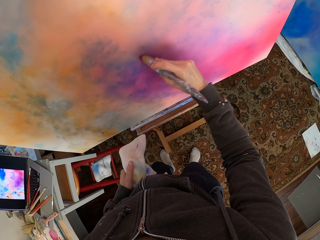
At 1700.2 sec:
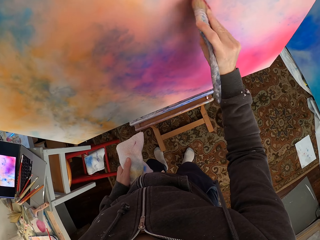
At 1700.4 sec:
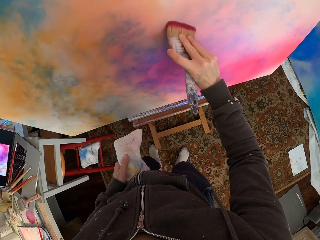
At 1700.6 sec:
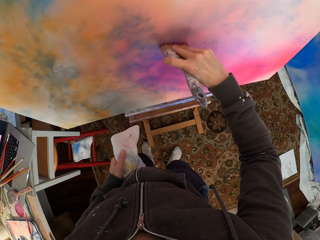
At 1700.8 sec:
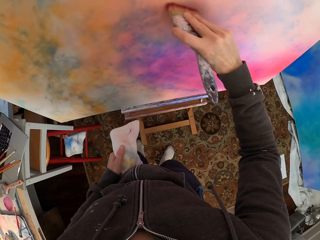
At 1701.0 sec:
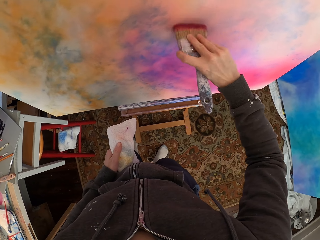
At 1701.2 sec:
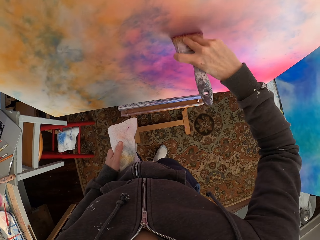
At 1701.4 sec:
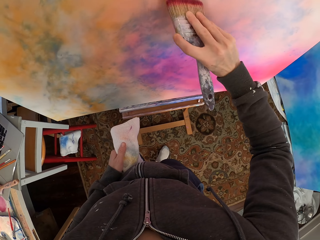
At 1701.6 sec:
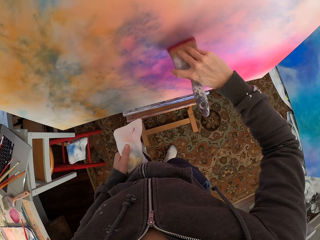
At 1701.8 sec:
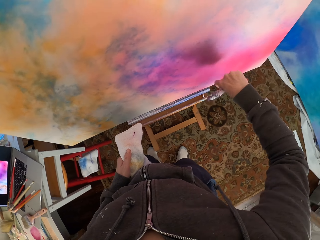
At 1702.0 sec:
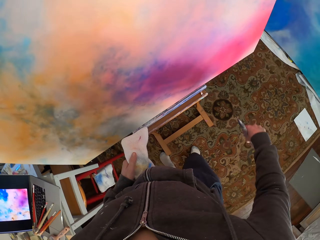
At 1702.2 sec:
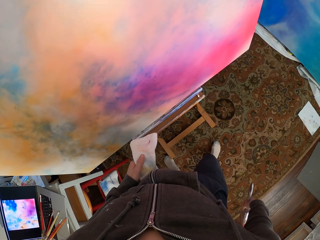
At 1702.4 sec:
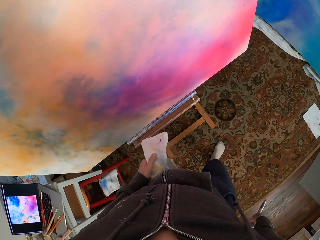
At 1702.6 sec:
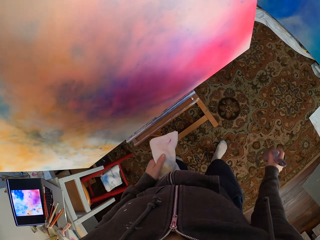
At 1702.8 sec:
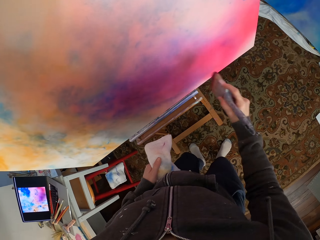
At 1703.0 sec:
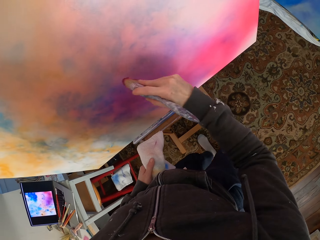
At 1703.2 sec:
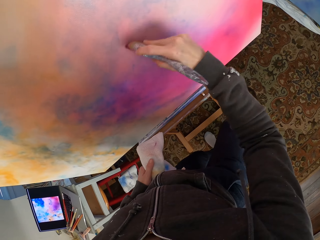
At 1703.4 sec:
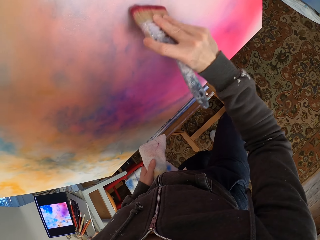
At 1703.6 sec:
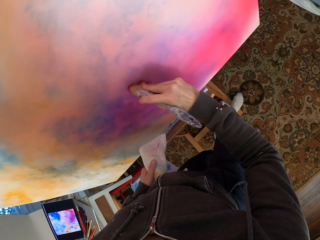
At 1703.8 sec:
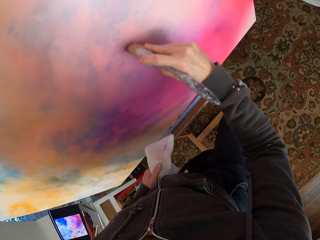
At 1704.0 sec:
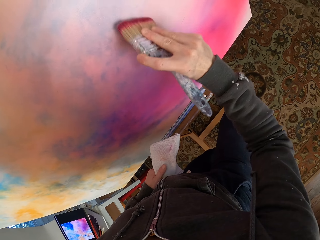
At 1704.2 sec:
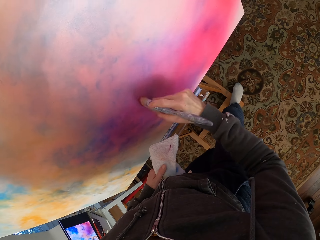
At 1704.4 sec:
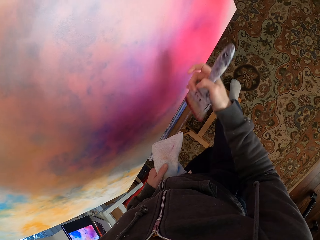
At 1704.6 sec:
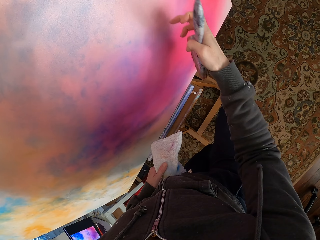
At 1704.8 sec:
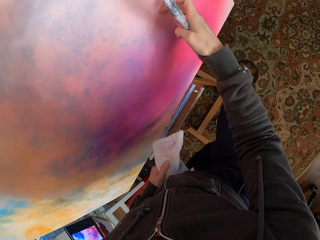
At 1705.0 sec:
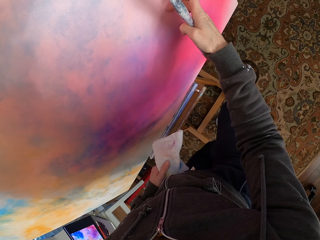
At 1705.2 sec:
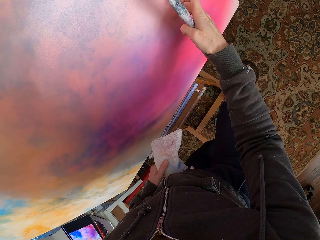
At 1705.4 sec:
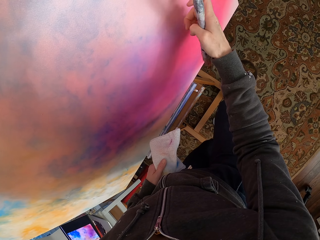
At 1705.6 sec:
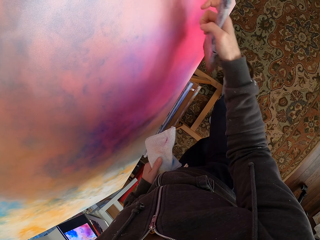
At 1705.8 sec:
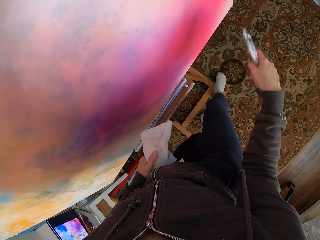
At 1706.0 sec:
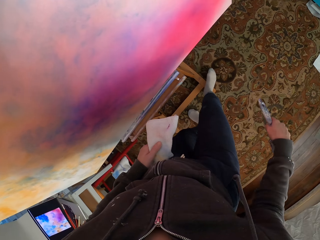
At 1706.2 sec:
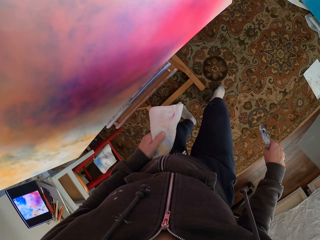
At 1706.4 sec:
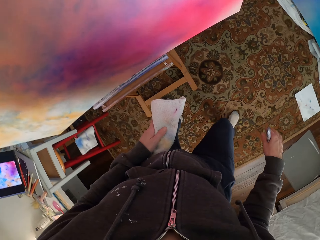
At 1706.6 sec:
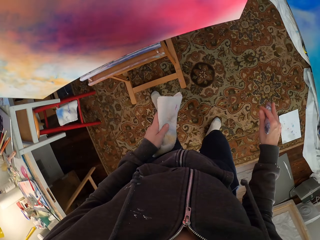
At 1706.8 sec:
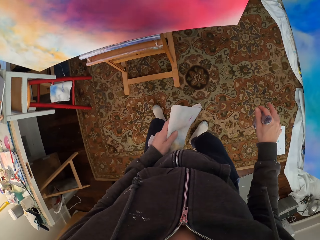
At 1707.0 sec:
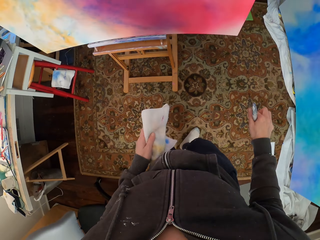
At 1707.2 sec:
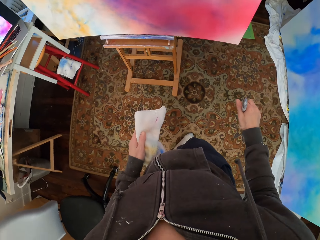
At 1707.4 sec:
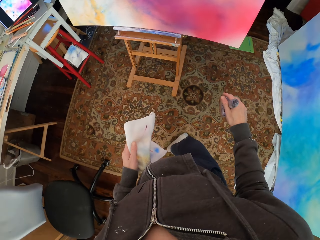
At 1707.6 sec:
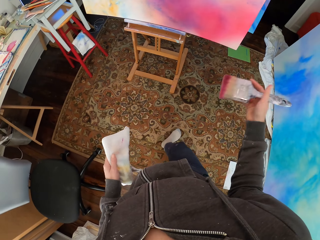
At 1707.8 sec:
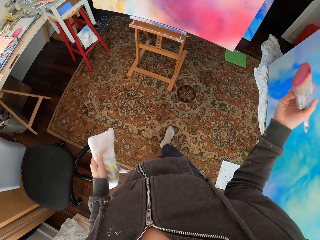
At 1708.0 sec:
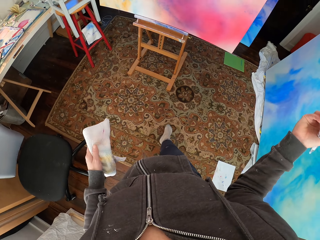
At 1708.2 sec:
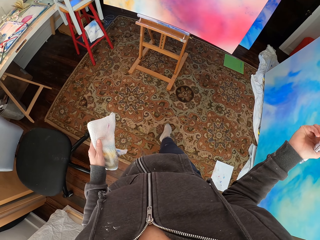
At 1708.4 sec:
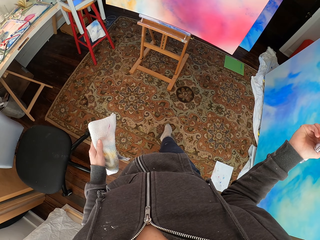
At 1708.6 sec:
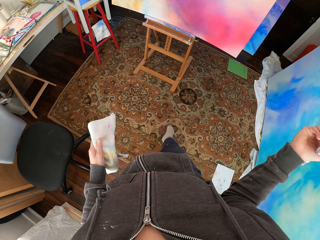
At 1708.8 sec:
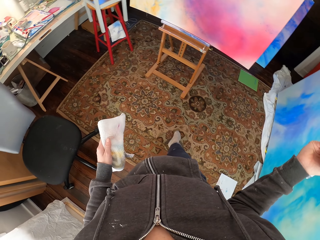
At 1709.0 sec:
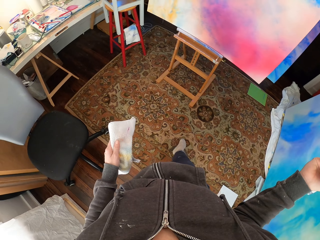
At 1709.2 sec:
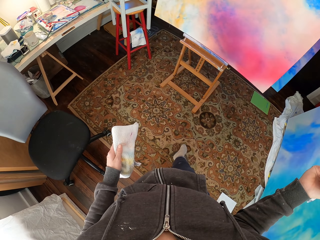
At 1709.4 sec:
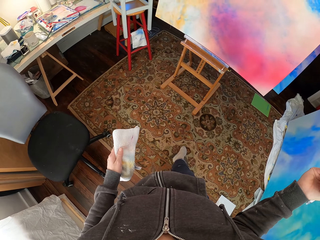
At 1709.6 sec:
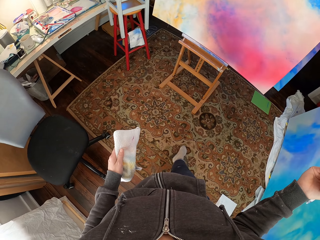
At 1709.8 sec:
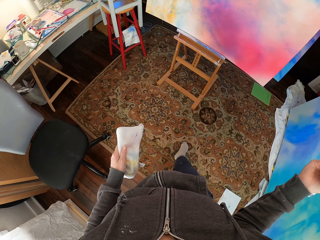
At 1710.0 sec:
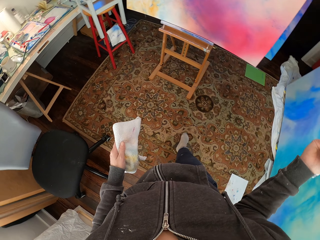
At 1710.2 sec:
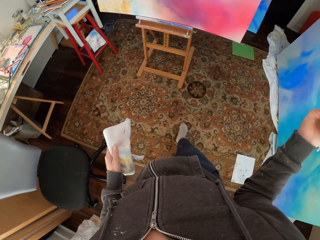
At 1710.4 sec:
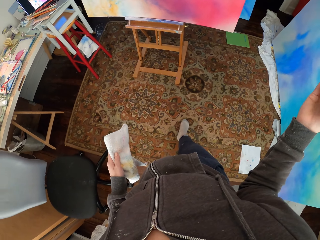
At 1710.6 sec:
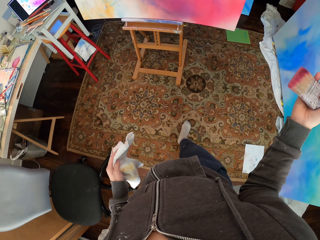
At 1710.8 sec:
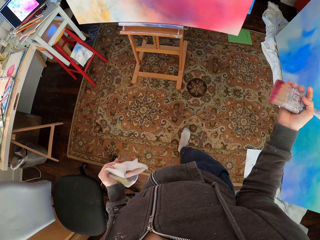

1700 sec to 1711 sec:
The camera wearer moves beside the canvas. They paint the canvas. They remove something on the canvas. They look around. They move from the canvas. They look at the canvas.

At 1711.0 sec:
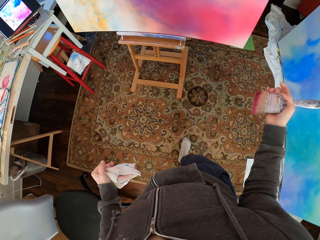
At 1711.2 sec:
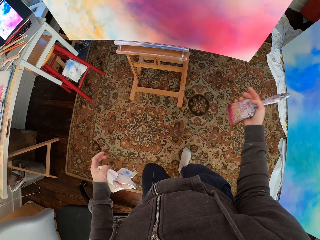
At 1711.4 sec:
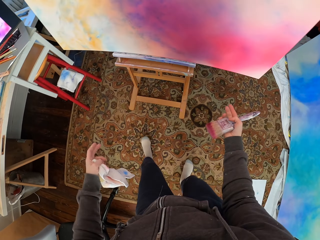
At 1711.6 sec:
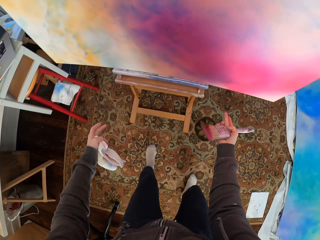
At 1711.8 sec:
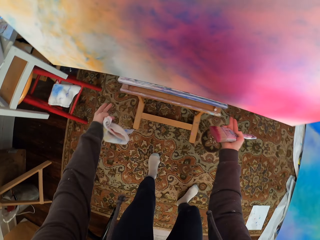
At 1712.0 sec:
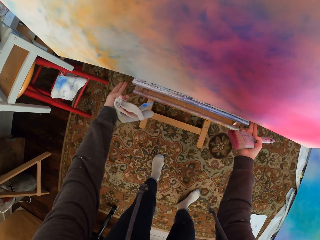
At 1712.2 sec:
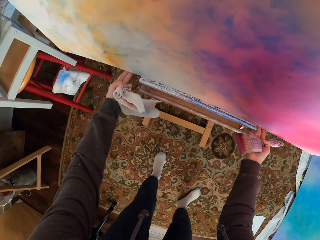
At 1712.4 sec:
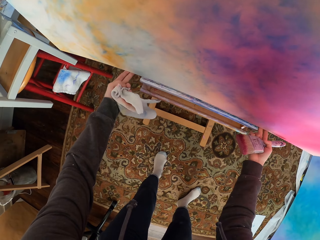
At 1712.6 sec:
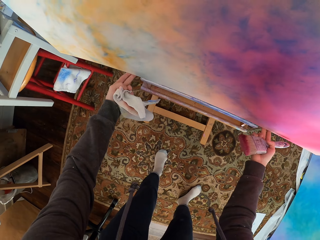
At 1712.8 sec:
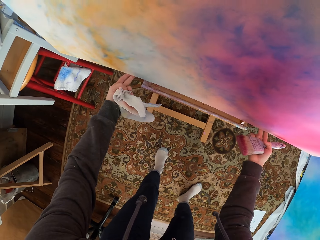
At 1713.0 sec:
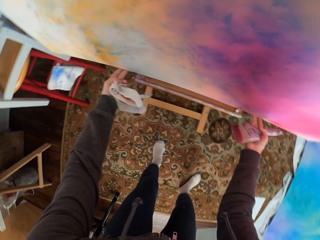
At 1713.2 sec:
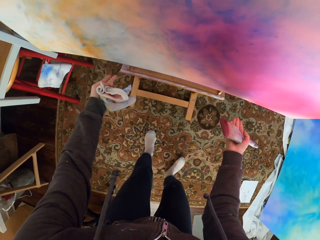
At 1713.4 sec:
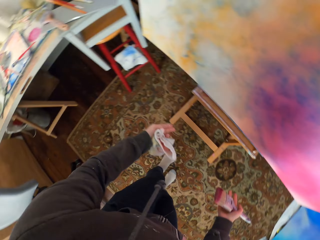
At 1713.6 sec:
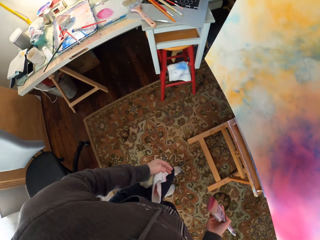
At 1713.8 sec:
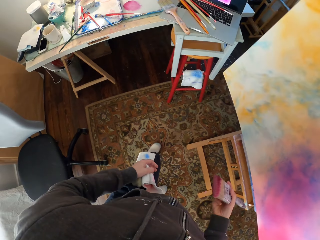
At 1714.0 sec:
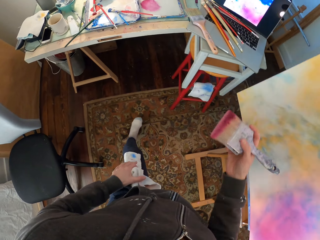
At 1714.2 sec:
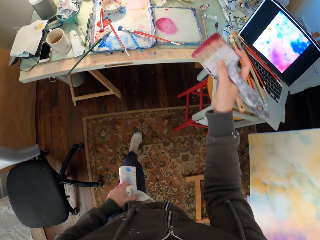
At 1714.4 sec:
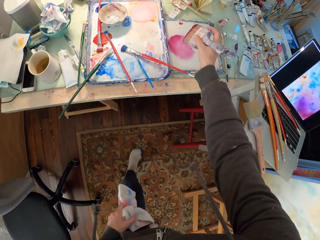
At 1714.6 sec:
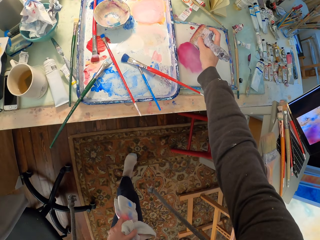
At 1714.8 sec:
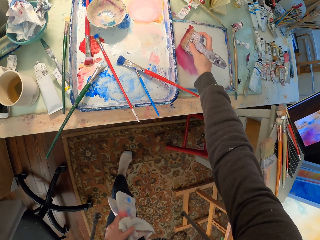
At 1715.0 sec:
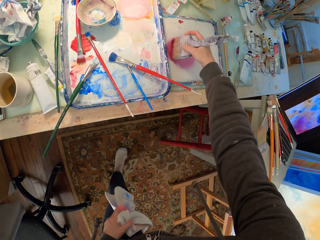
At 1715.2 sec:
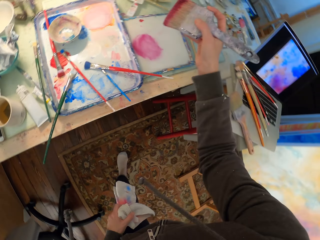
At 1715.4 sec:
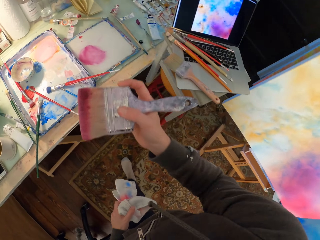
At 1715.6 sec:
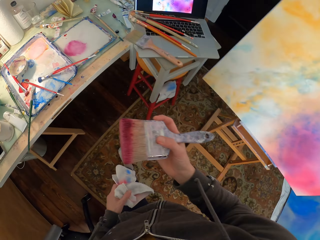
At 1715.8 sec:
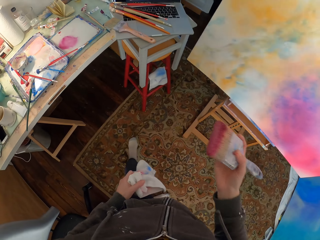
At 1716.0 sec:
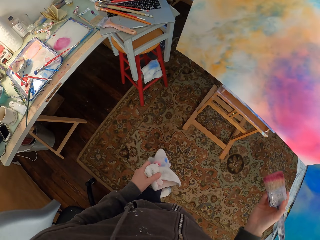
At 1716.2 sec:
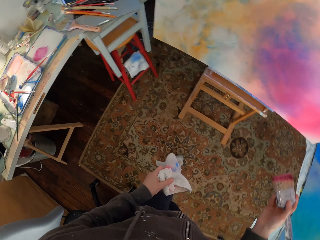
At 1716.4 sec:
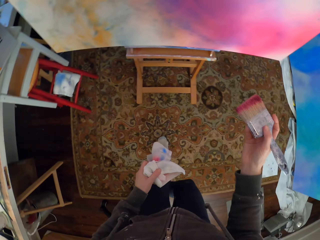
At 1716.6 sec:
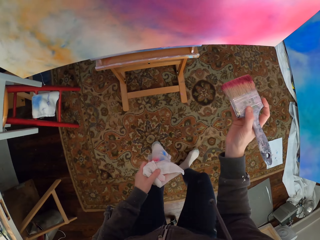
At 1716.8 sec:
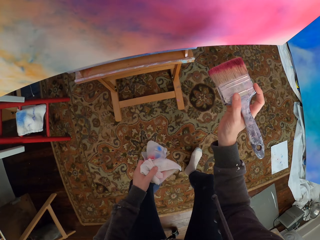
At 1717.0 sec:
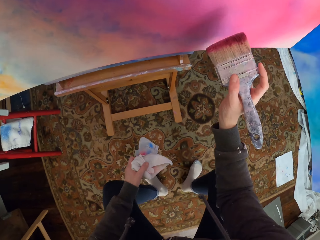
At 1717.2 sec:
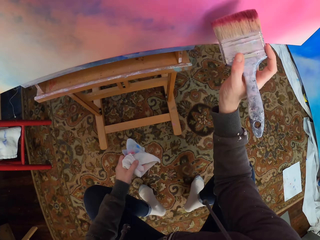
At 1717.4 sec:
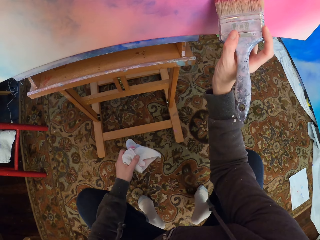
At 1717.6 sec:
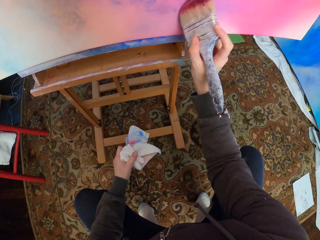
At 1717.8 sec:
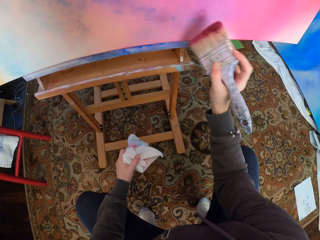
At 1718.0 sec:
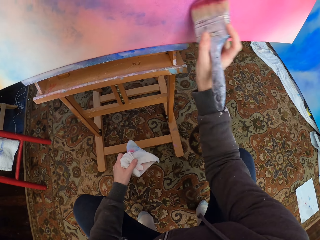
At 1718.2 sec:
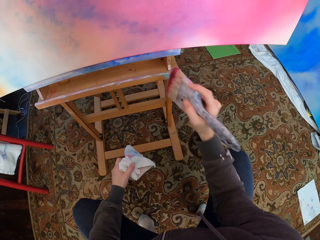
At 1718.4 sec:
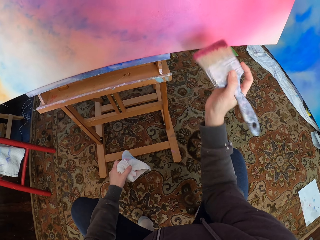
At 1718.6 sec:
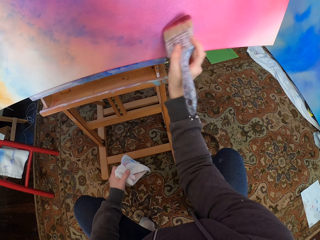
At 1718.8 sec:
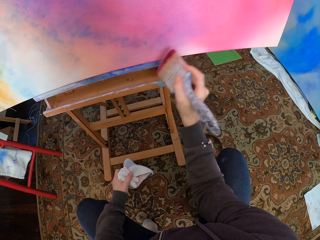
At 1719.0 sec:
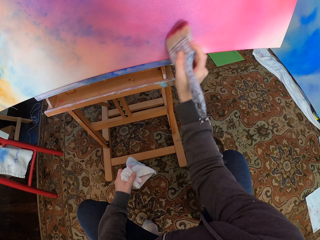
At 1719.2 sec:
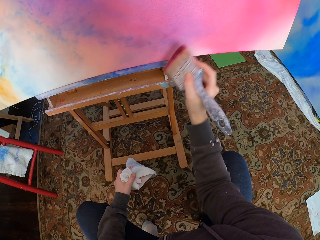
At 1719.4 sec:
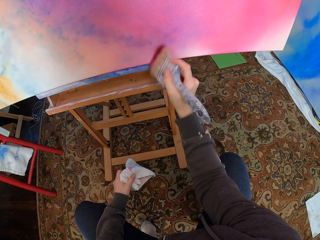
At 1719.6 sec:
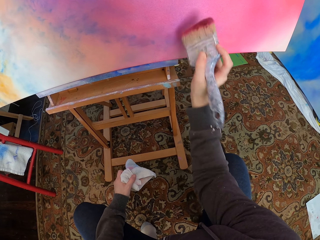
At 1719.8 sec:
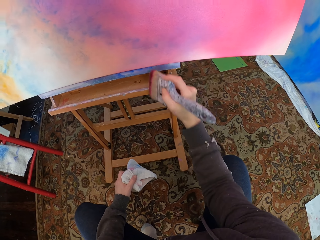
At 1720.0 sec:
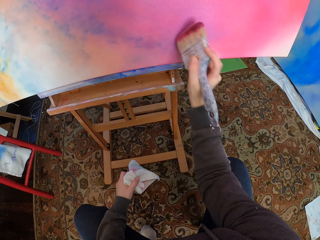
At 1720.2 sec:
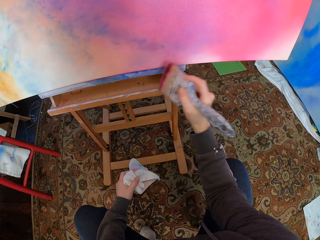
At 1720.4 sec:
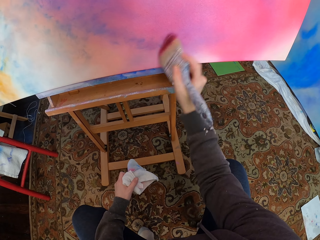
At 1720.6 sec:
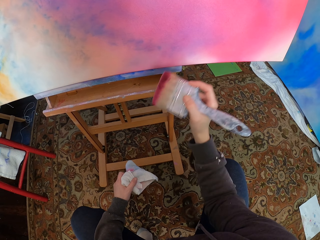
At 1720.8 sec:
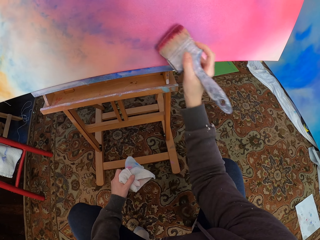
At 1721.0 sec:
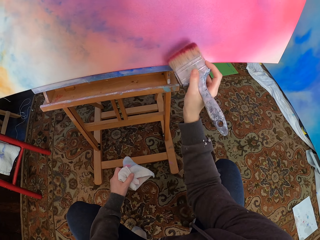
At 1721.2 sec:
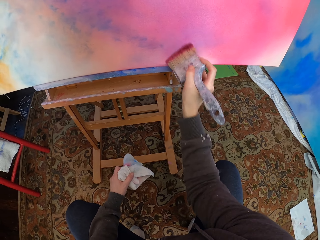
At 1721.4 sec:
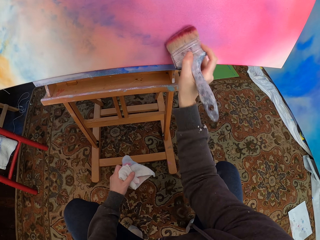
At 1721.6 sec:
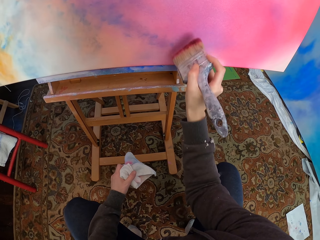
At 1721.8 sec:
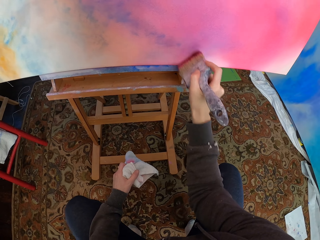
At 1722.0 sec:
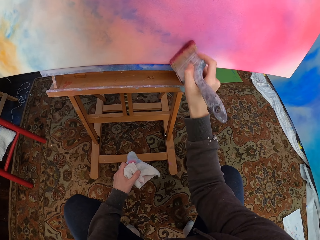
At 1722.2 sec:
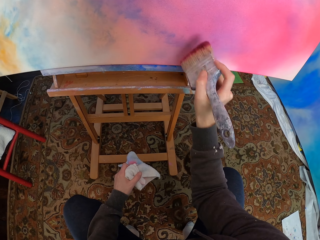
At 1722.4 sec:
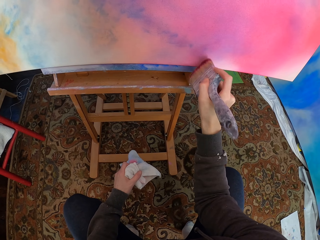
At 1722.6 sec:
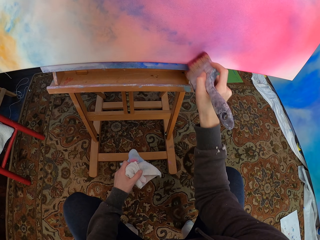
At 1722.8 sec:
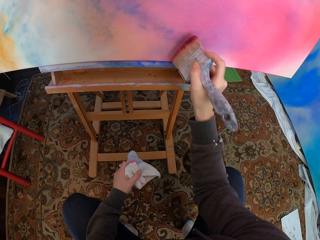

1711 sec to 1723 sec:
The camera wearer moves to the canvas. They adjust the canvas stand. They pull the drawing board. They move to the table. They put the brush in the paint. They move to the canvas. They paint the canvas.
